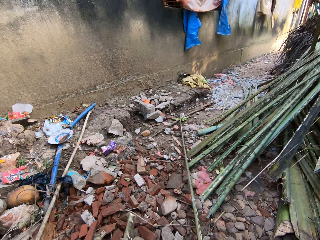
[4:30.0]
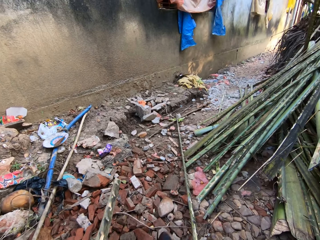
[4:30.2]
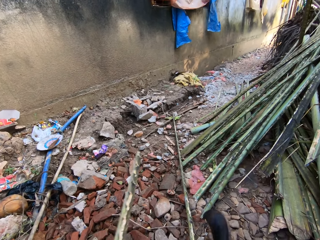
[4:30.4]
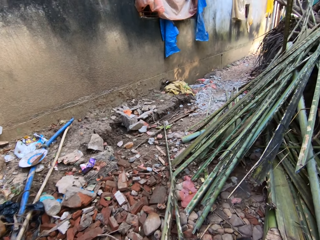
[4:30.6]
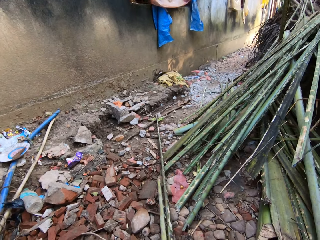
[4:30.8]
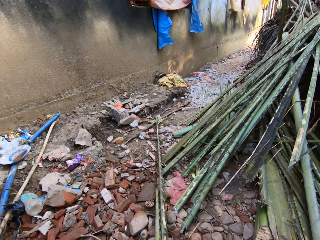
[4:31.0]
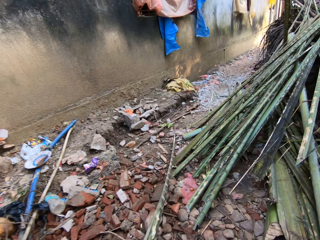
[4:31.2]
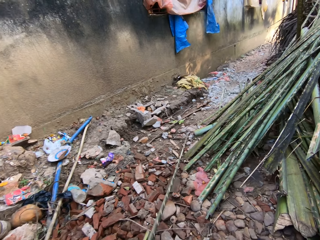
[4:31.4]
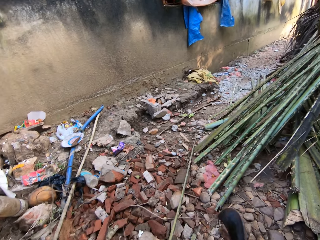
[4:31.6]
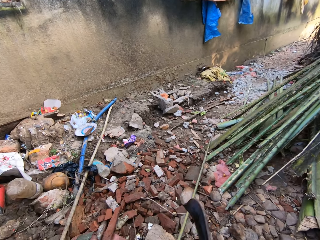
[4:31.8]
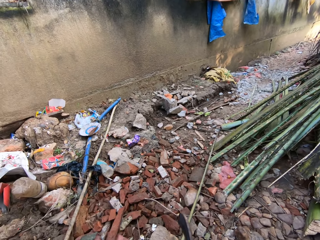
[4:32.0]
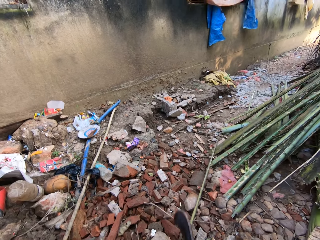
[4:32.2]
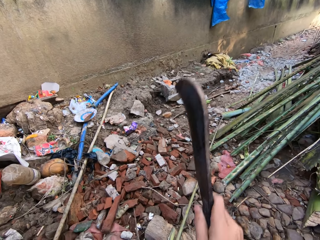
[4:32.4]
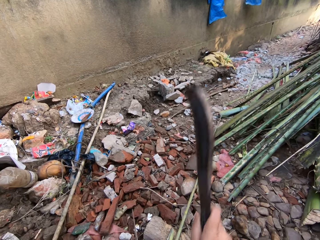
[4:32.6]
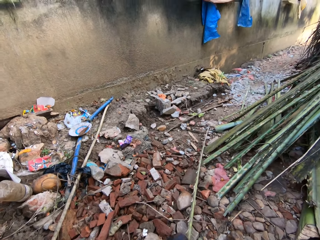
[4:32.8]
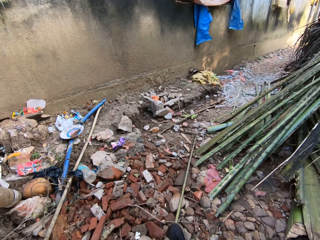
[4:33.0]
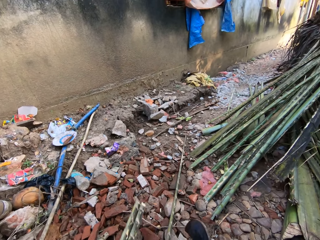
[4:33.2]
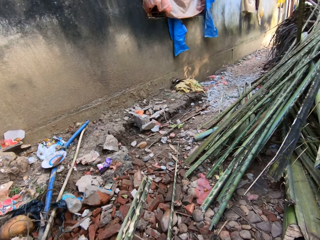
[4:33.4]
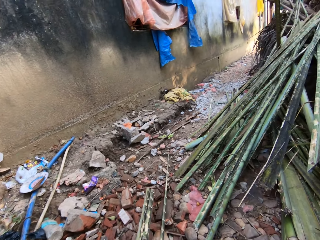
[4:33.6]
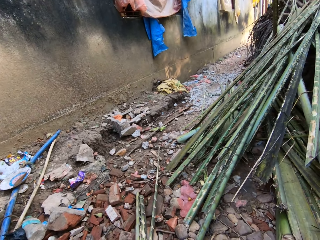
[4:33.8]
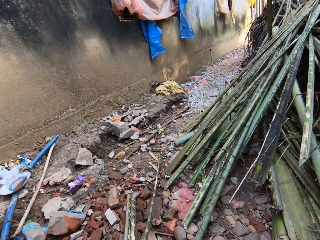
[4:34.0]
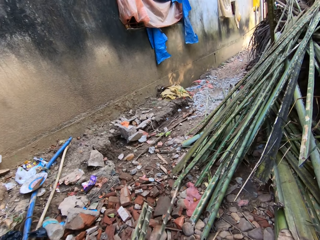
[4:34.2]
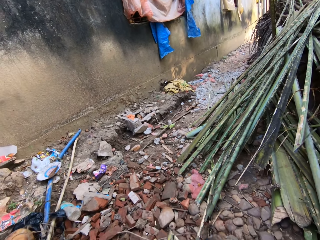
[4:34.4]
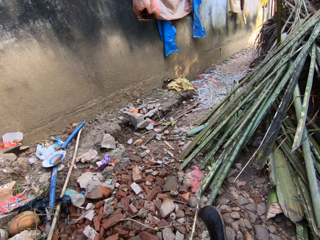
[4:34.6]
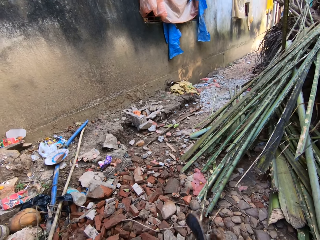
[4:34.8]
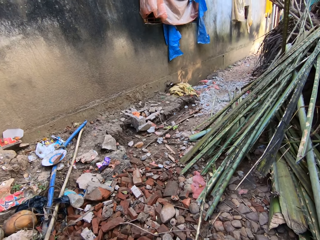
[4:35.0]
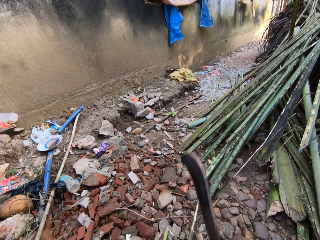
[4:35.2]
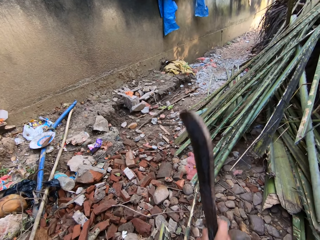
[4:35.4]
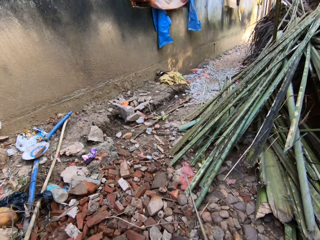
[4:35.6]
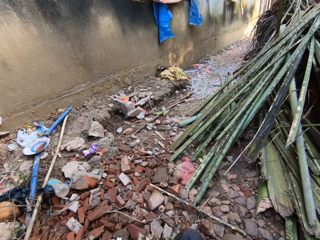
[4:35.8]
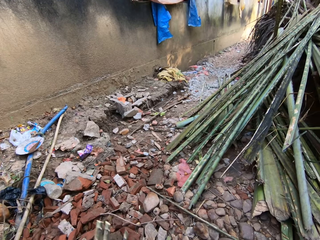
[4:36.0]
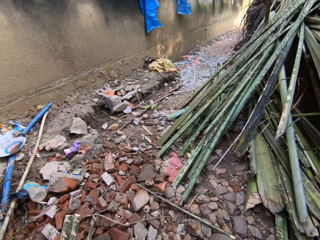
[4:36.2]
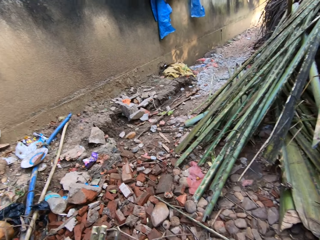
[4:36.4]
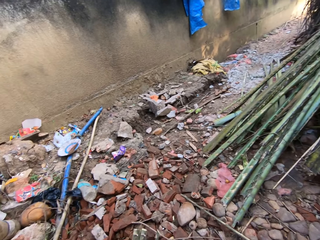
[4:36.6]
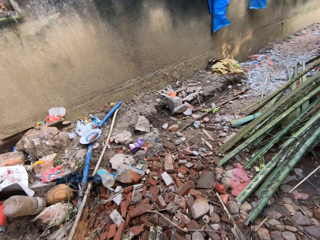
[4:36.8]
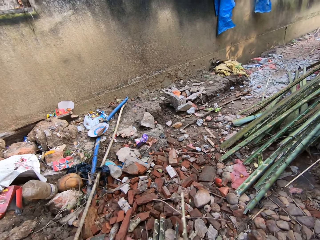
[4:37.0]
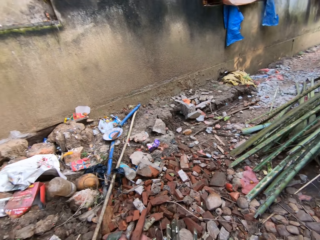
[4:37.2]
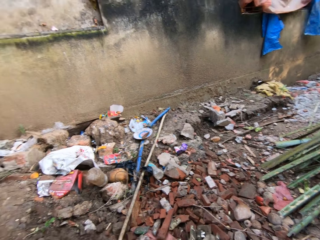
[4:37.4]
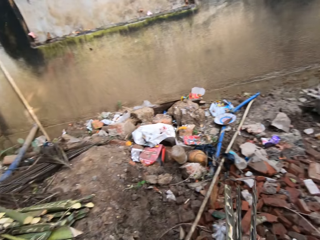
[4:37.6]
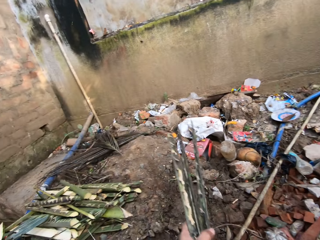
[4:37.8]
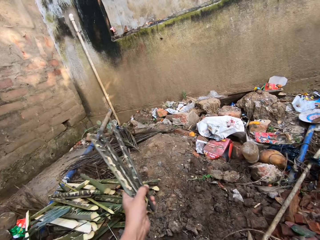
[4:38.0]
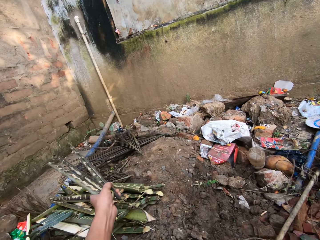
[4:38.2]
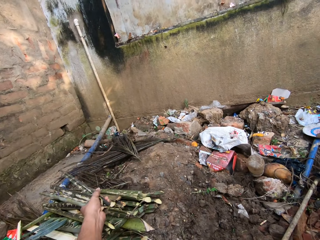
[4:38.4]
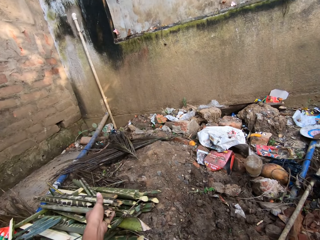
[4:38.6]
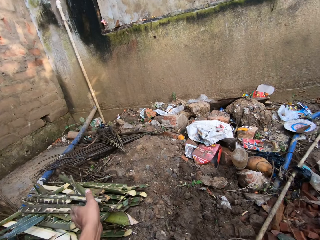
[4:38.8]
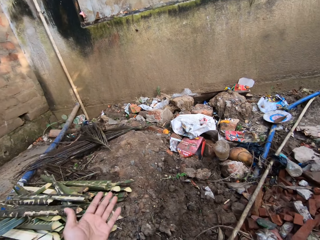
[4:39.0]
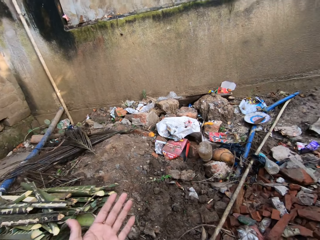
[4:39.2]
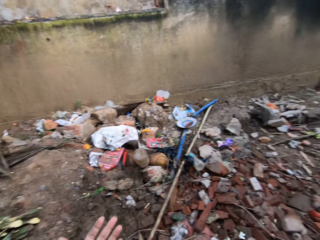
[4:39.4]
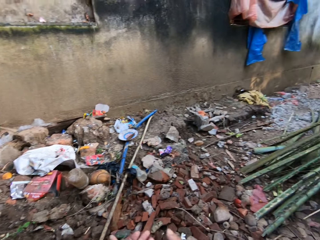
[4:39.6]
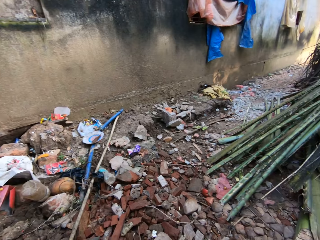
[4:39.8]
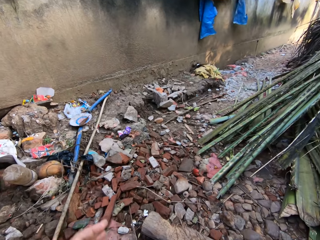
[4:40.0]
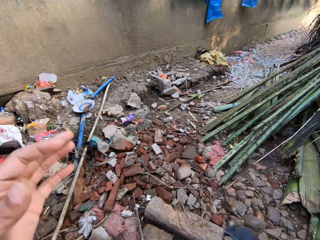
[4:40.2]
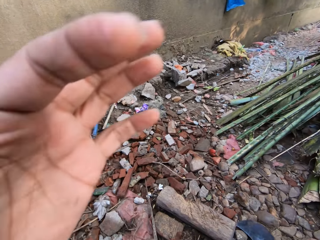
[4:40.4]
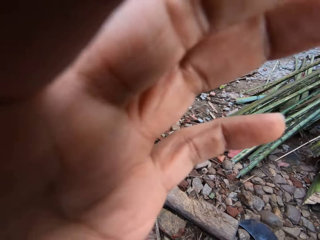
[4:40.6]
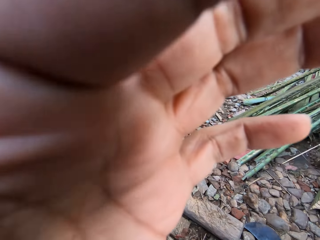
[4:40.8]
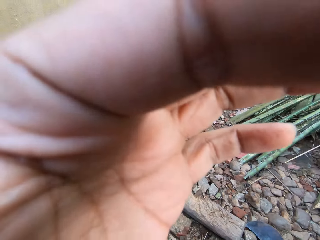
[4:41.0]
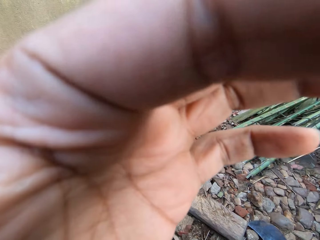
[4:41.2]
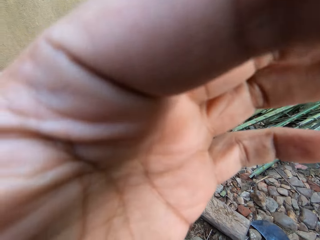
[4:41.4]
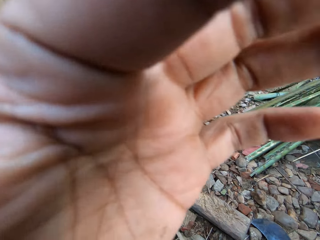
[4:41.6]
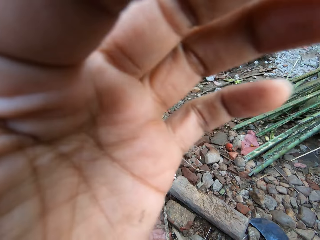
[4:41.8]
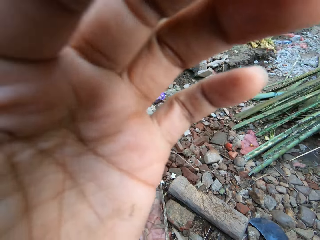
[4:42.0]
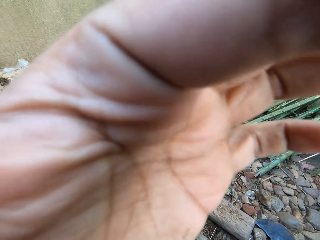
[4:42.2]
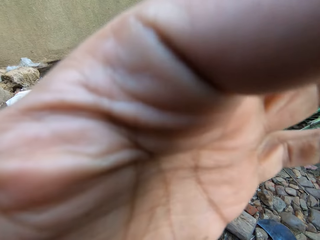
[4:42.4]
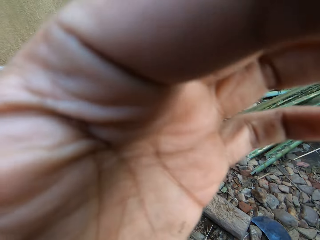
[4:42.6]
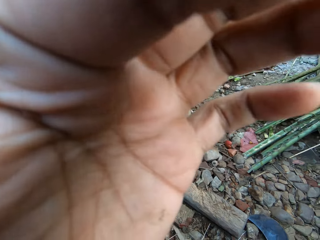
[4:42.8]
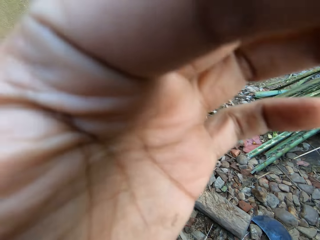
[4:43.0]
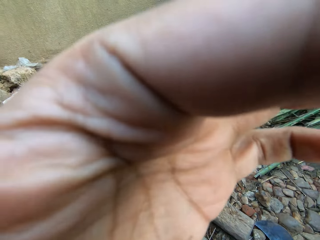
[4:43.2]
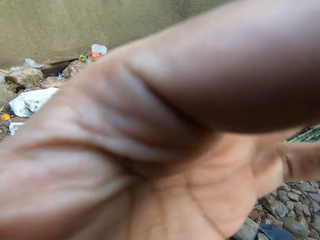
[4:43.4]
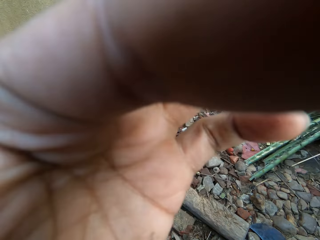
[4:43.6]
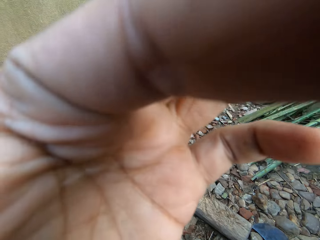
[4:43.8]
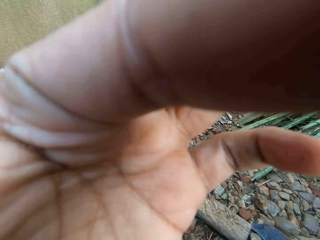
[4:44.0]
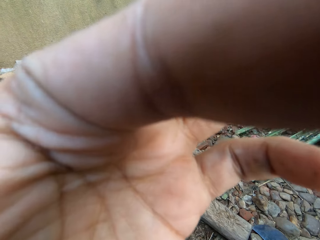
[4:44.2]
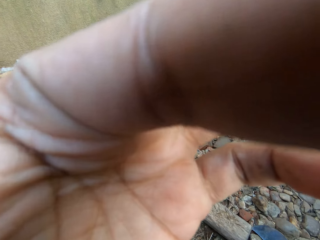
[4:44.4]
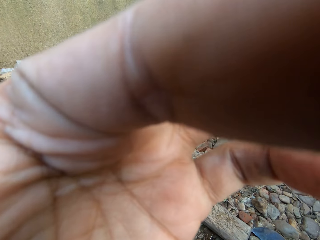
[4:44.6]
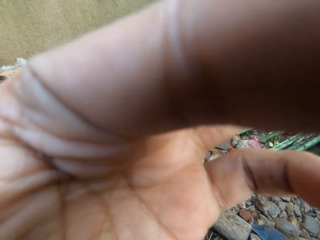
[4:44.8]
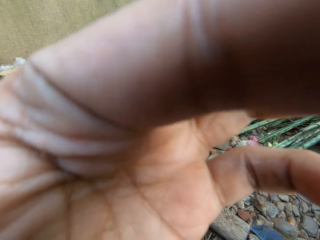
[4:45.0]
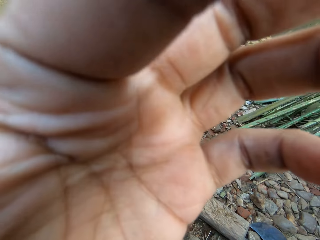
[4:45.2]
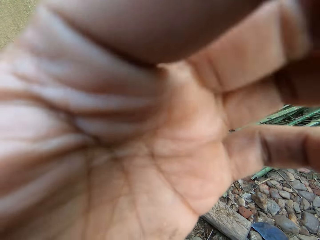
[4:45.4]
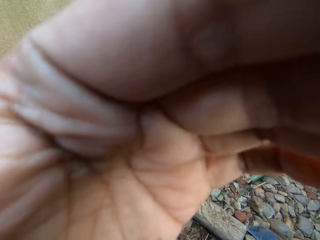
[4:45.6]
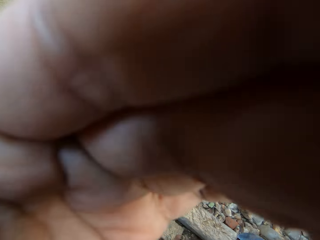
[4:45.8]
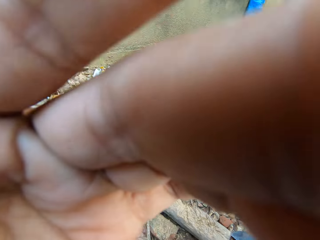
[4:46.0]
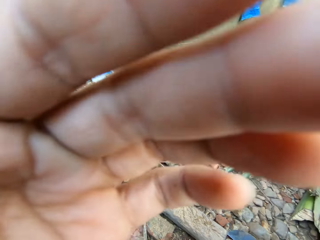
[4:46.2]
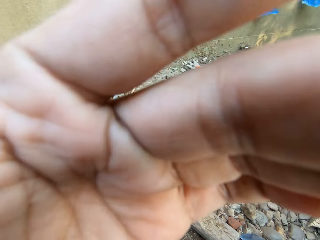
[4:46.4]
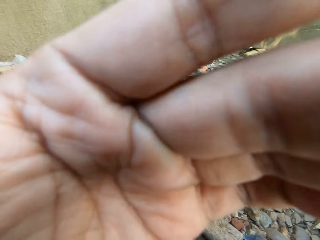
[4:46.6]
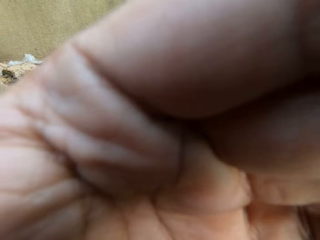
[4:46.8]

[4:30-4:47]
The camera wearer cuts the palm branch with a machete. They pull the palm branch on the wood. They cut the palm branch with the machete. They pull the palm branch on the wood. They cut the palm branch with the machete. They pick the cut palm branch from the ground. They place the cut palm branch aside on the floor. They adjust the camera.
